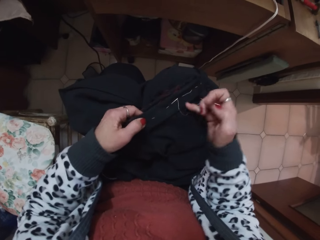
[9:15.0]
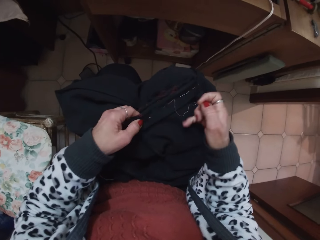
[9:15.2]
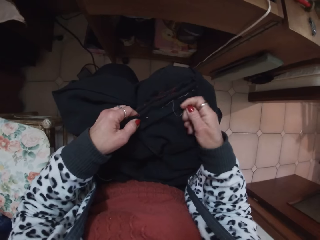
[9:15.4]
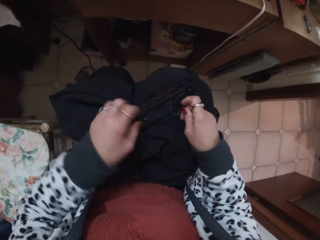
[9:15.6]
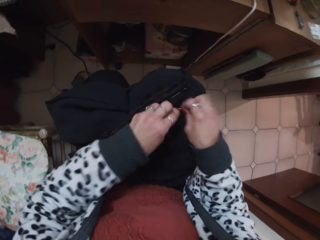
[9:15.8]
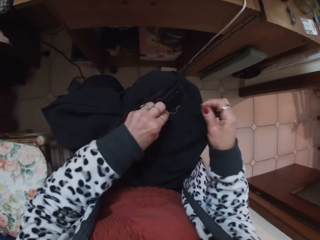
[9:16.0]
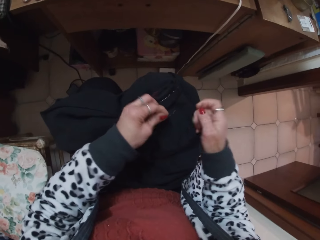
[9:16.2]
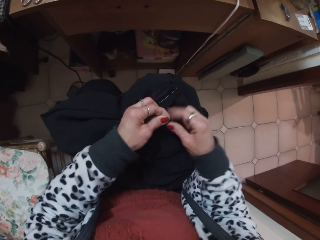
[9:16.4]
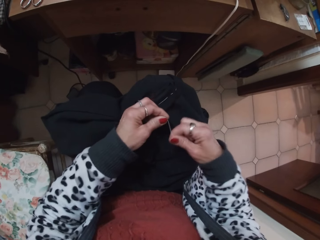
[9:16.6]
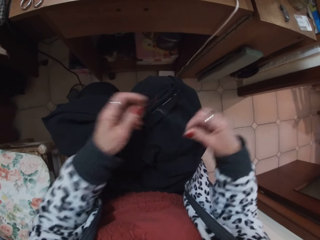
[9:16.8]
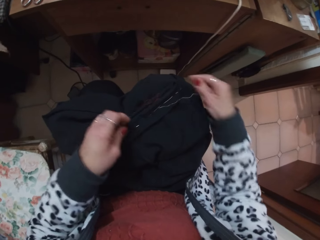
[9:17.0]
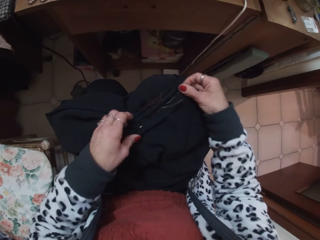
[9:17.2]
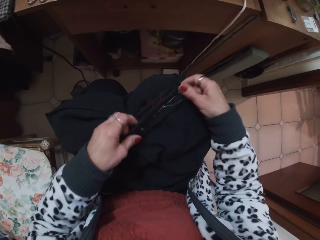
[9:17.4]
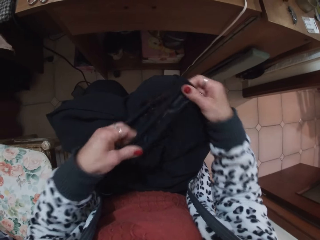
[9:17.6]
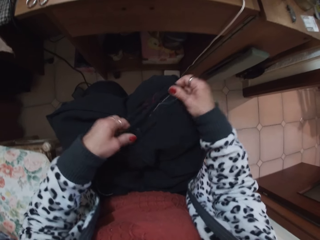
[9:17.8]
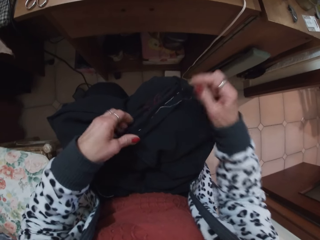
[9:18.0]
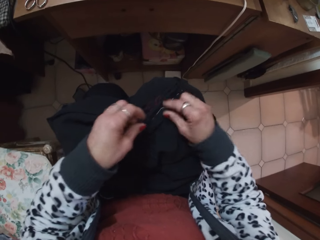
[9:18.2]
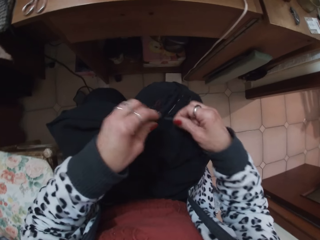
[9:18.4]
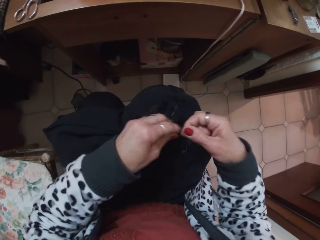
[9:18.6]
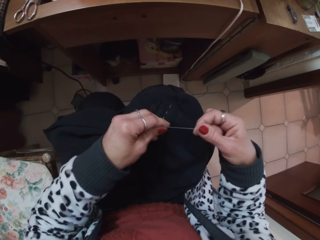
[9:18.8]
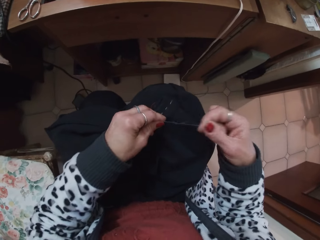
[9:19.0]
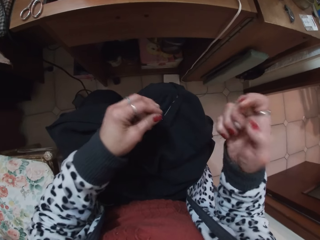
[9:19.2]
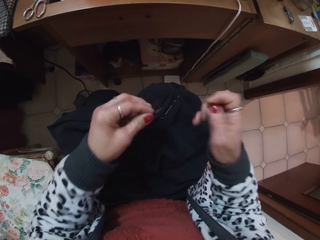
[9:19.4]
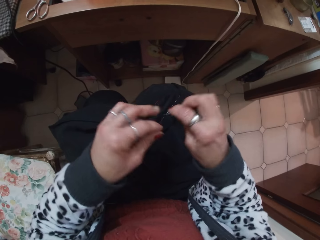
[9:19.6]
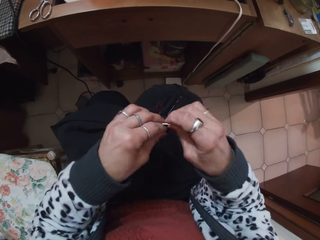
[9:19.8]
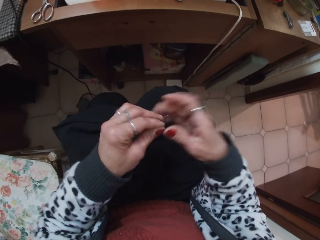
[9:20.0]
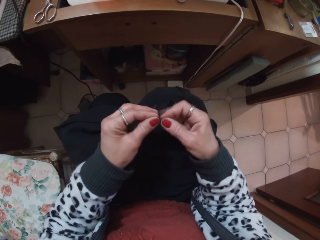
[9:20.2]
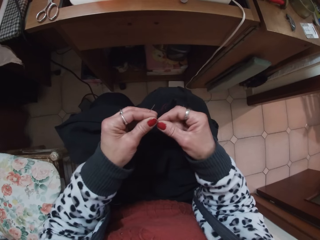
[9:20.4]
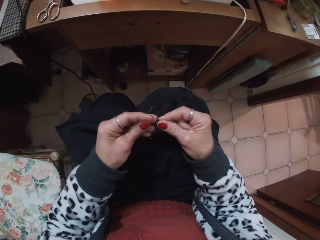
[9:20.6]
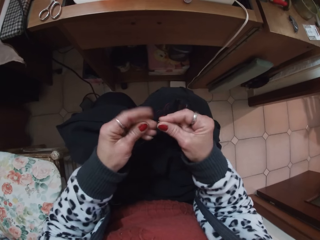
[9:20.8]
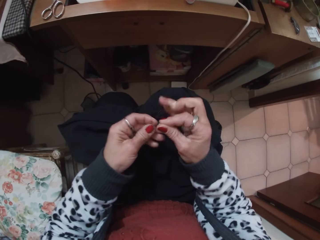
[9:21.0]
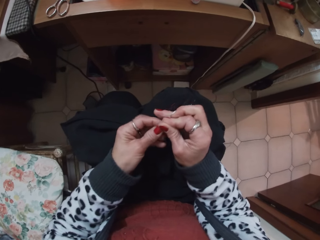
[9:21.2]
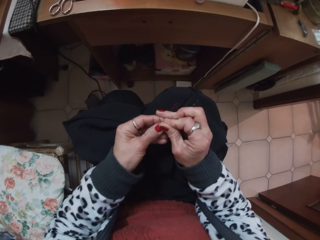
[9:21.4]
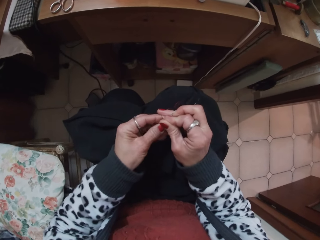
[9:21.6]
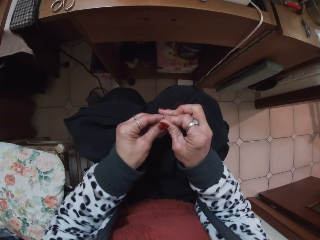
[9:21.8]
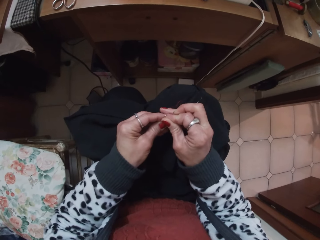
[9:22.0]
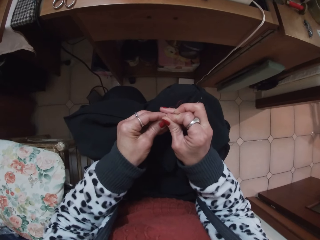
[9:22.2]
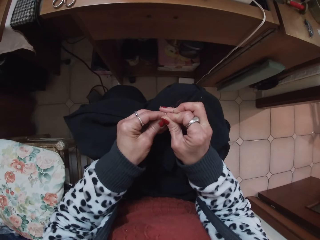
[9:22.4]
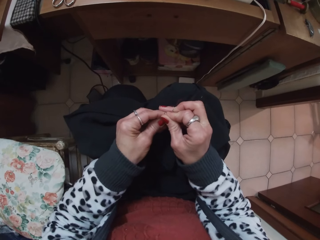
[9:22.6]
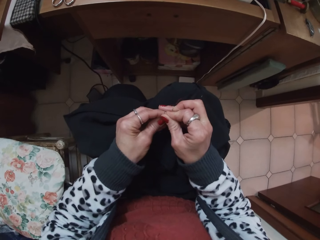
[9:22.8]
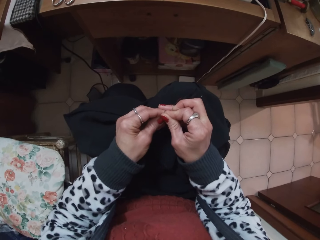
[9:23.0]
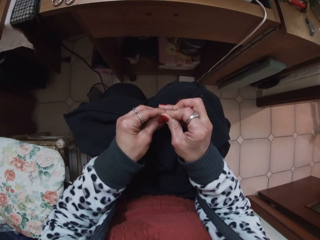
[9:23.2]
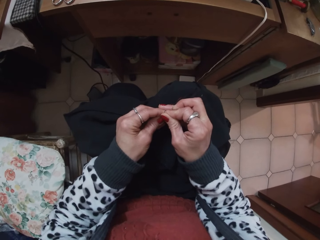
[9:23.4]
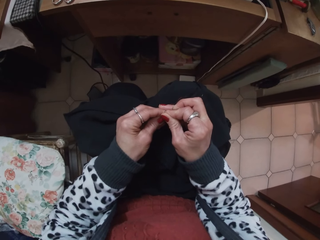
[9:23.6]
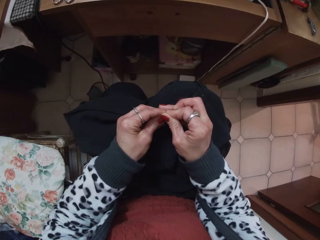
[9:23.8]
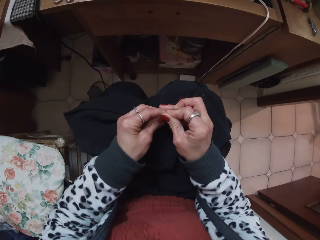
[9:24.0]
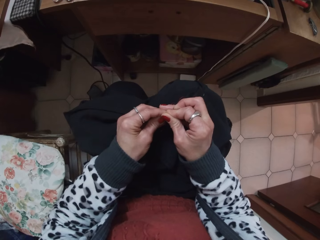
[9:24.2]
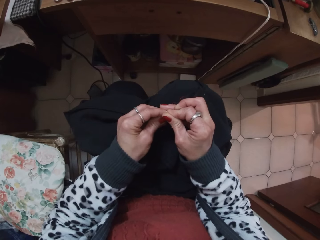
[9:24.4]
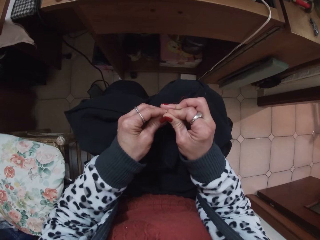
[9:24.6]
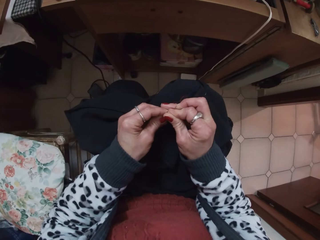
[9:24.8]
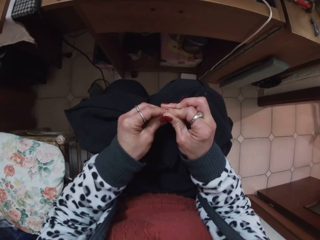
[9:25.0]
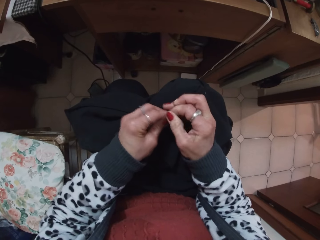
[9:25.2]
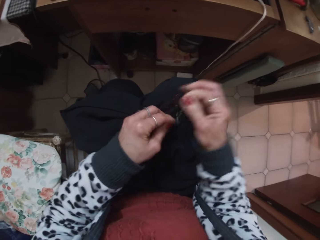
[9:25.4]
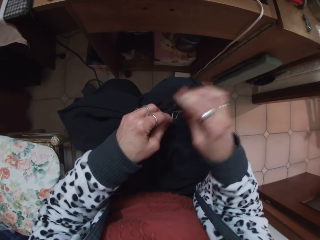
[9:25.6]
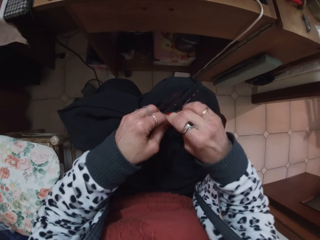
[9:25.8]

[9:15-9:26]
The camera wearer pulls a thread. She picks up the thread on the cloth with her right hand. She puts the thread in the needle hole.

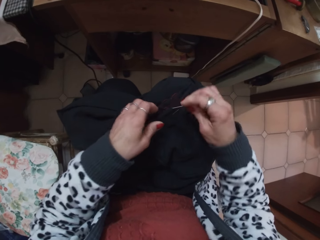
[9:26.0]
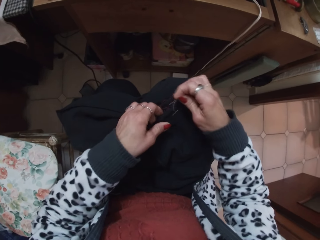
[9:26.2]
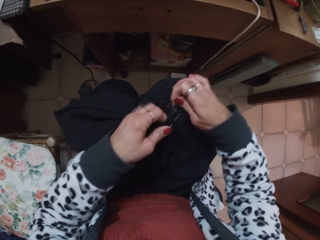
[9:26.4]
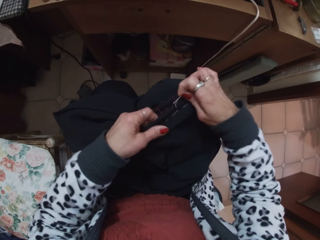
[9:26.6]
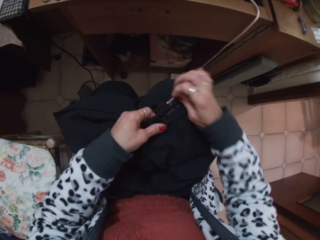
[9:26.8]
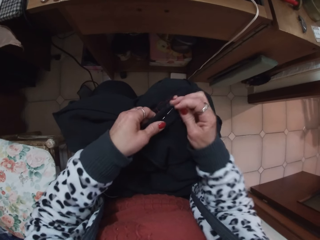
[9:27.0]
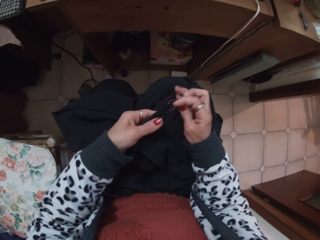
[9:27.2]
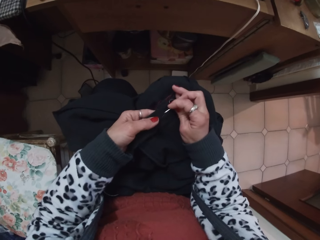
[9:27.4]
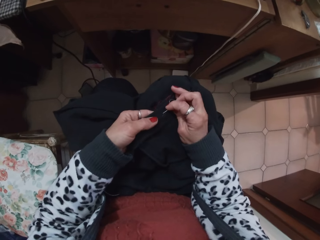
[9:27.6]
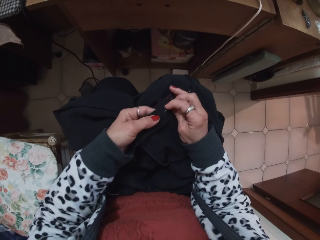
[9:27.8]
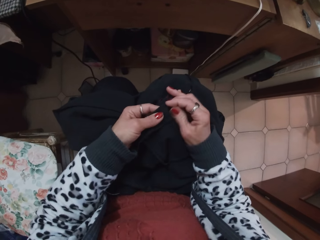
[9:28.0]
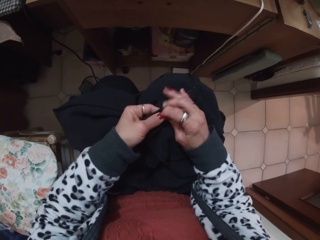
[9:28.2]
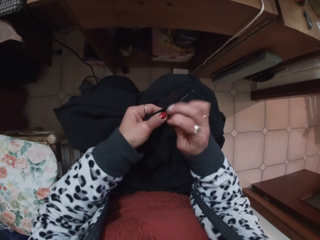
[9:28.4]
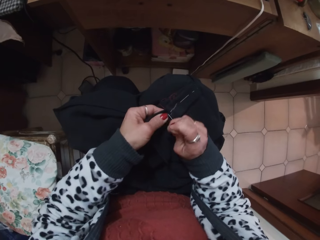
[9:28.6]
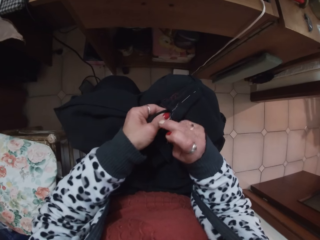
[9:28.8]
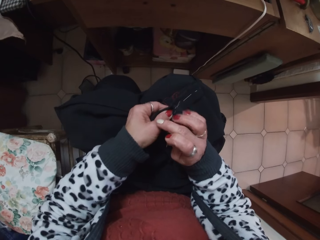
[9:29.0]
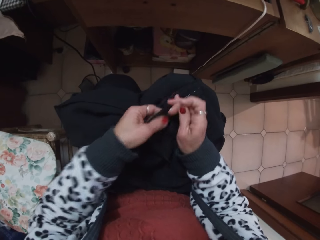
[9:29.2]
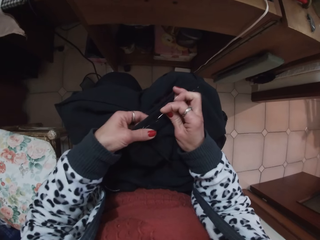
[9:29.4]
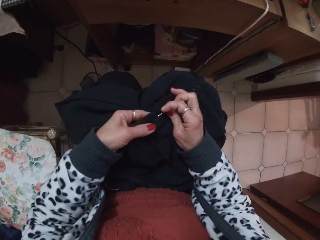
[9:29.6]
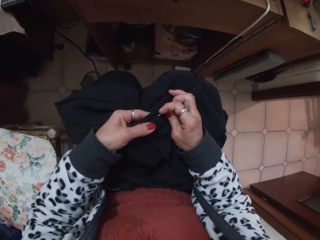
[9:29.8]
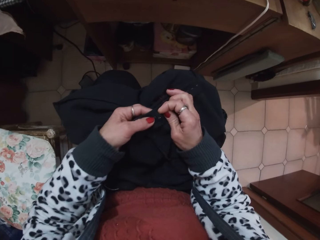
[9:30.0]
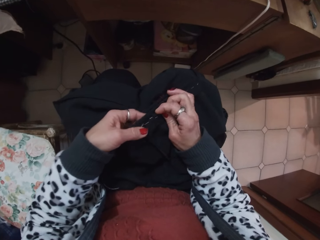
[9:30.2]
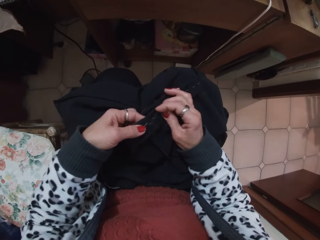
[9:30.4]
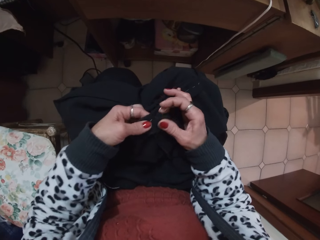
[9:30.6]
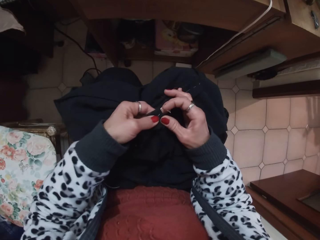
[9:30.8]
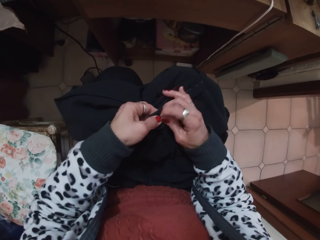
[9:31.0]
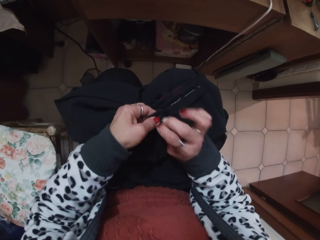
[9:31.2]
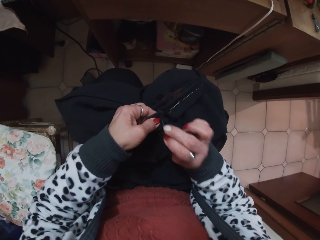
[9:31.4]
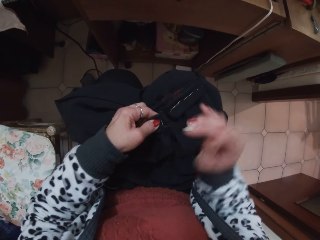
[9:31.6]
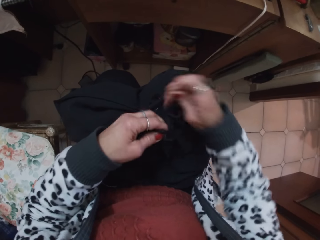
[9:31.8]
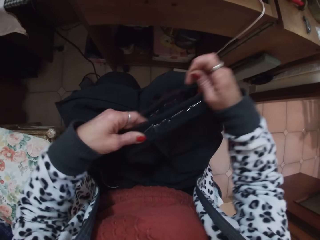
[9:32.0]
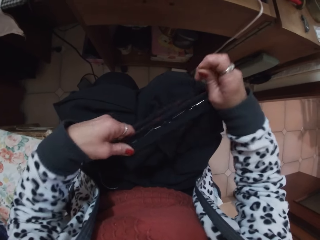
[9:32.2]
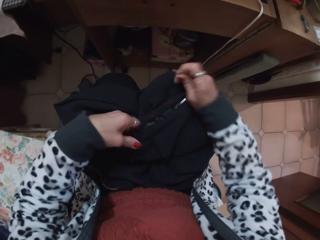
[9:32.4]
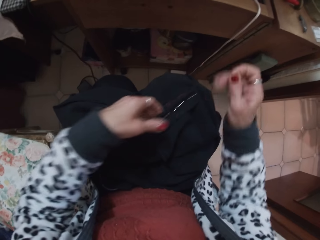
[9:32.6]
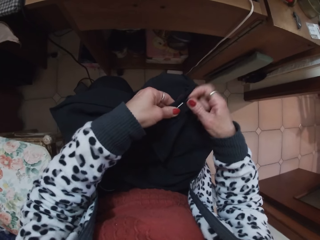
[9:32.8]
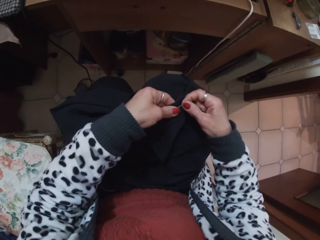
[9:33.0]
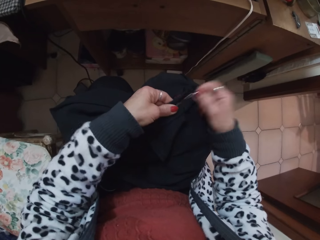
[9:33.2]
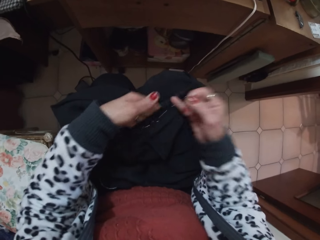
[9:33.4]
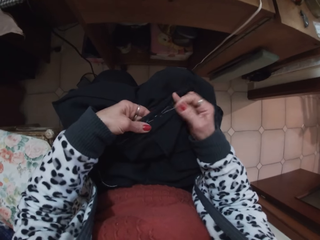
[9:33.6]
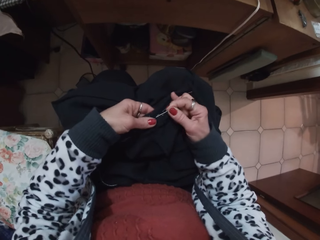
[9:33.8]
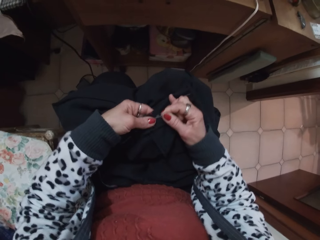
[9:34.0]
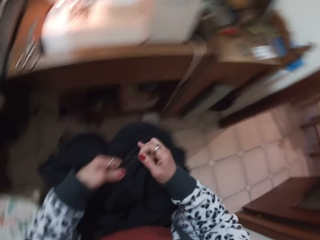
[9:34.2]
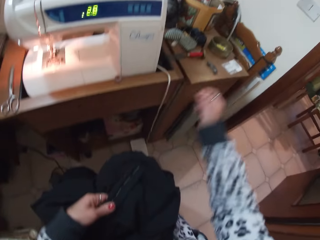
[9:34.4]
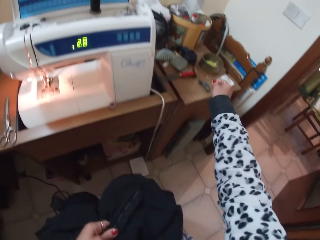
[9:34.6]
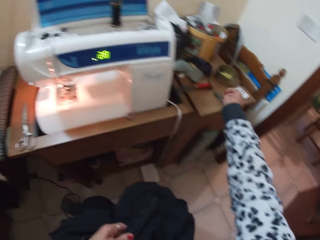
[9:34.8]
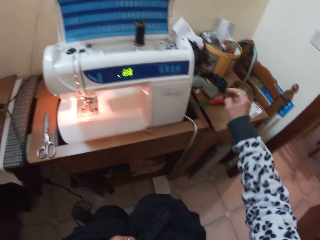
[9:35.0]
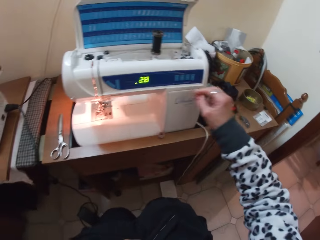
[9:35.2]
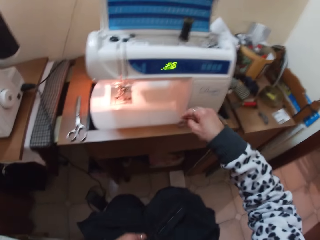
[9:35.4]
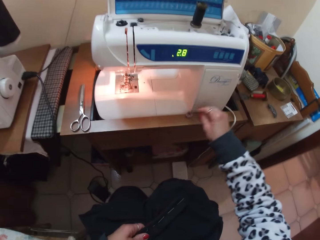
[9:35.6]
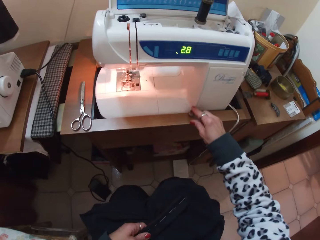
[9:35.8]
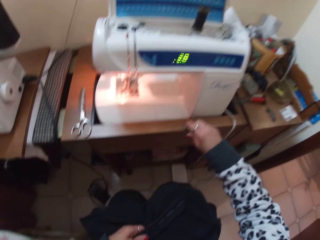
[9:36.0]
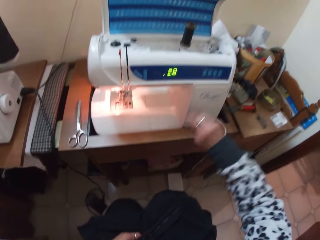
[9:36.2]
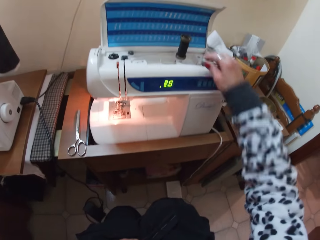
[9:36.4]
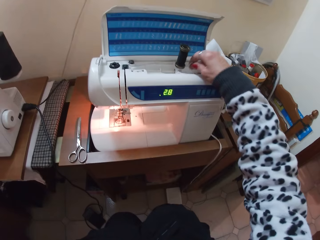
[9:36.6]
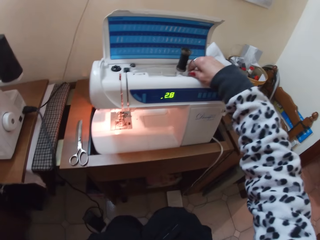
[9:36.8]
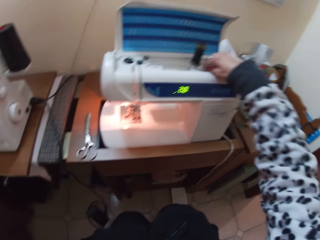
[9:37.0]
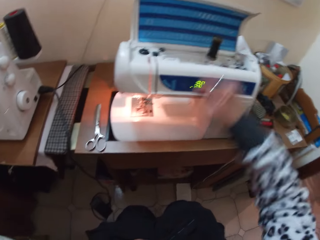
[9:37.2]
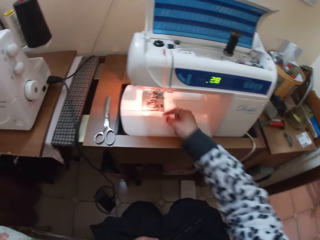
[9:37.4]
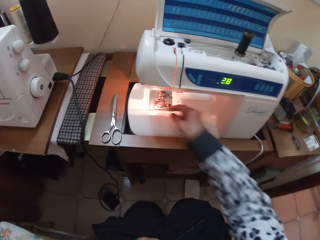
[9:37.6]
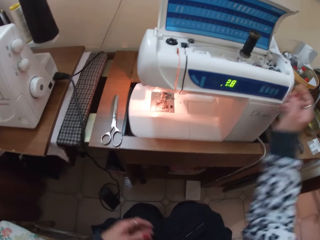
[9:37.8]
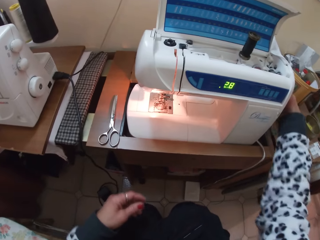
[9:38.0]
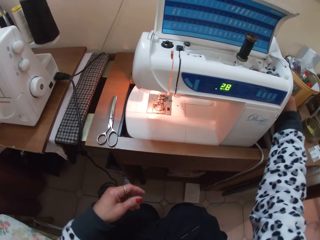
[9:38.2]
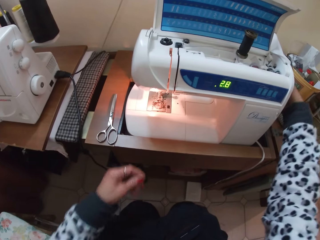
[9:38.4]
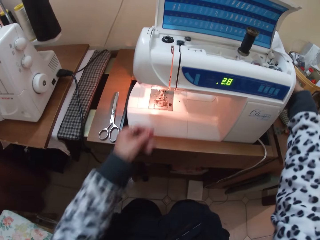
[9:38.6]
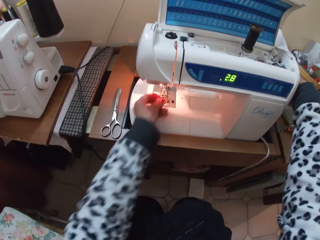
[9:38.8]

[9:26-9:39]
The camera wearer sews the cloth with the needle. She removes a pin from the cloth with her right hand. She removes a pin from the cloth again. She puts the pins on the table. She picks up a bobbin from the table with her right hand. She puts the bobbin on the sewing machine.
